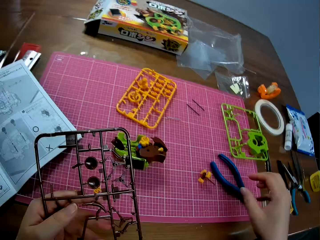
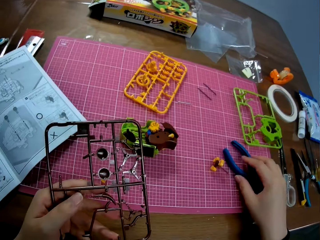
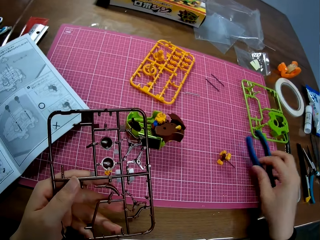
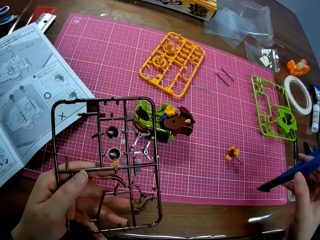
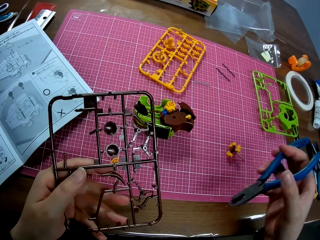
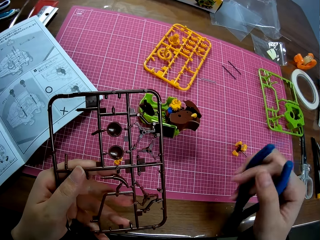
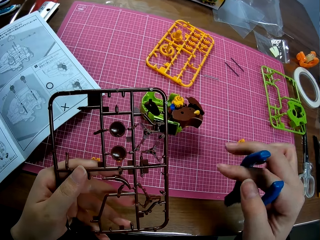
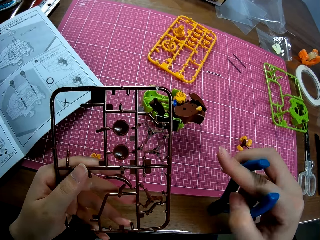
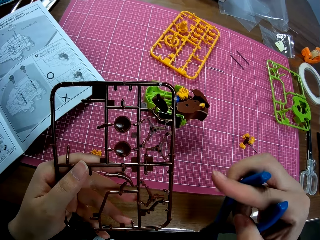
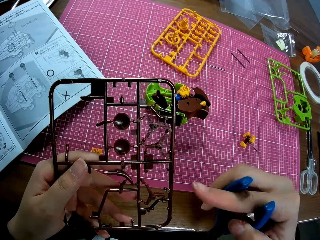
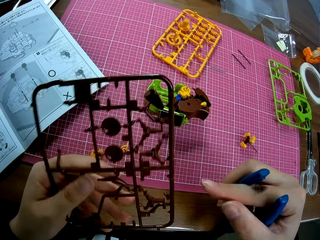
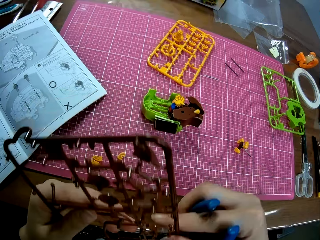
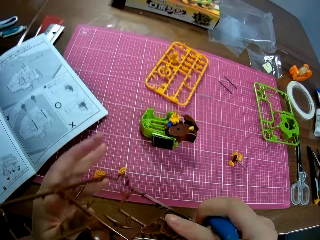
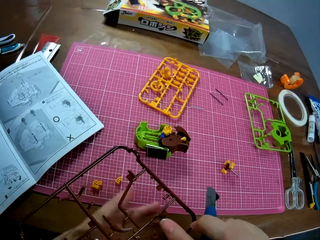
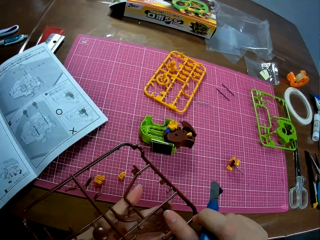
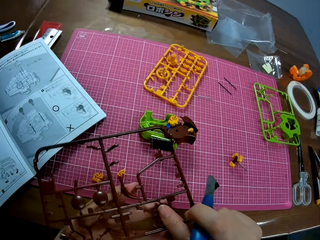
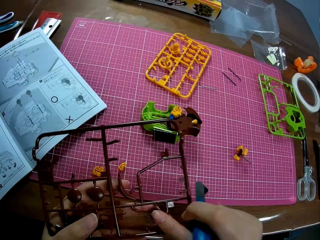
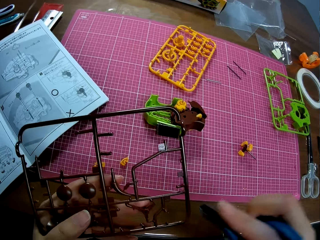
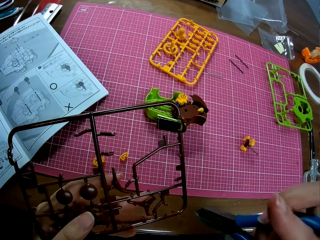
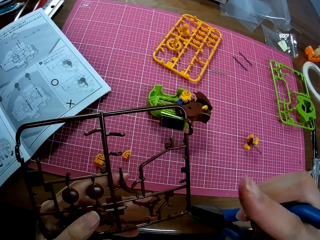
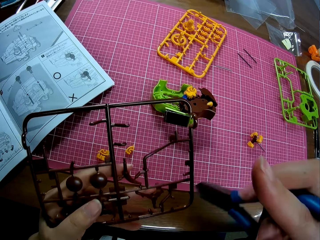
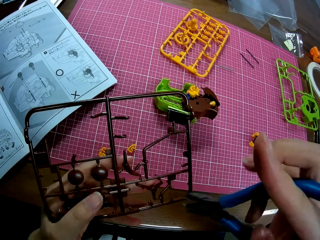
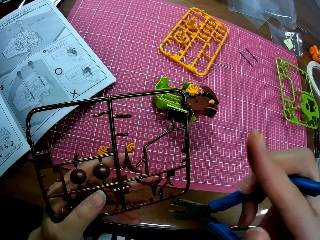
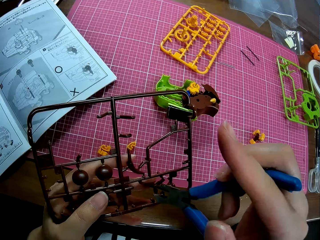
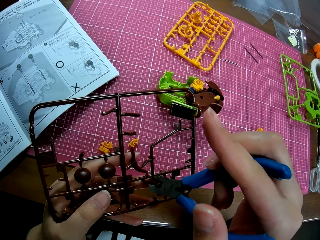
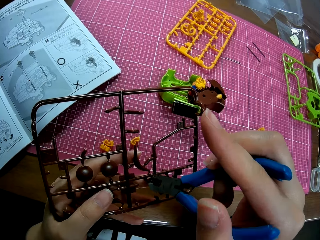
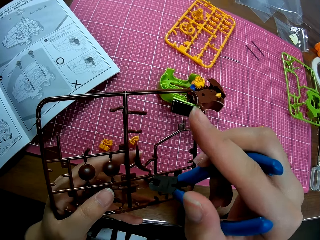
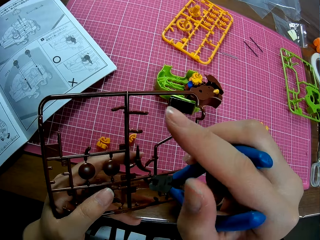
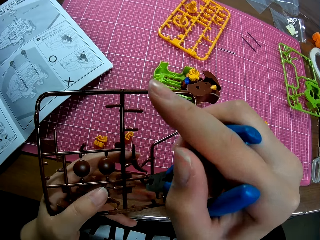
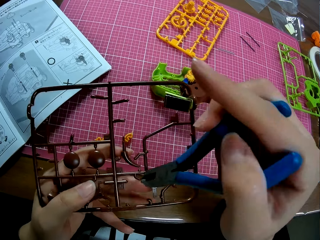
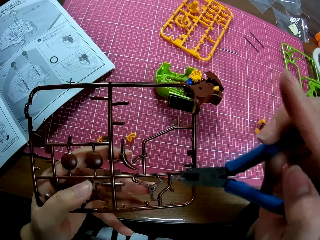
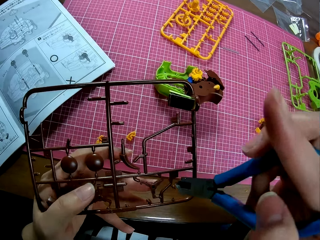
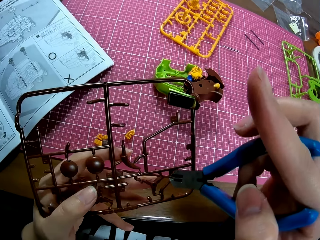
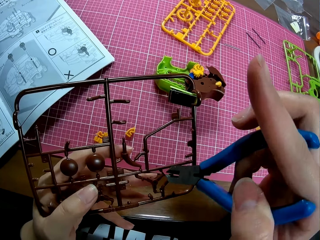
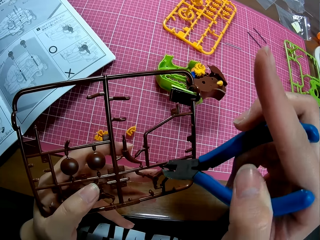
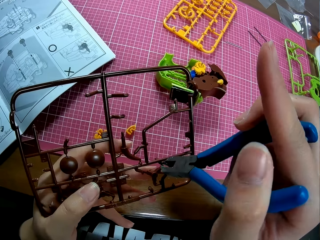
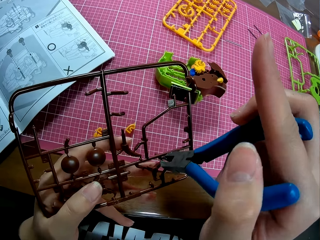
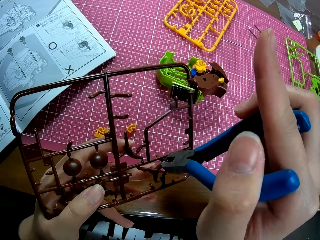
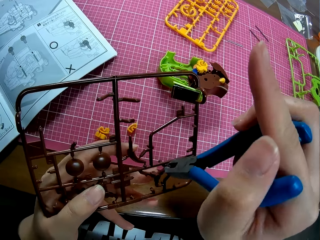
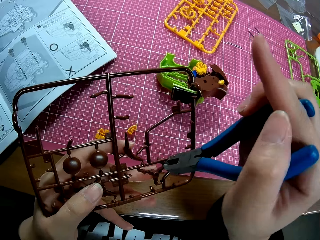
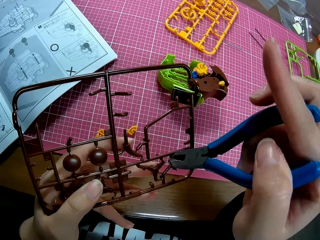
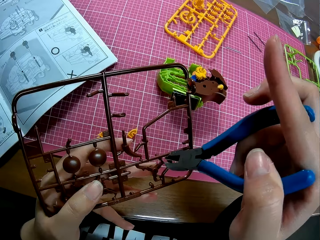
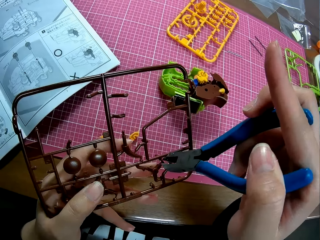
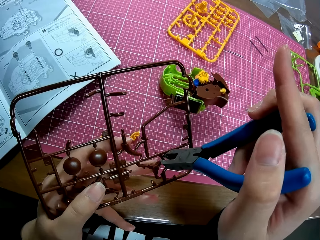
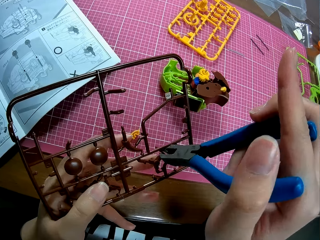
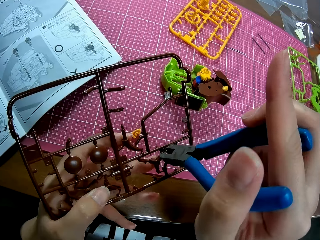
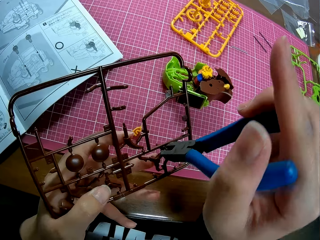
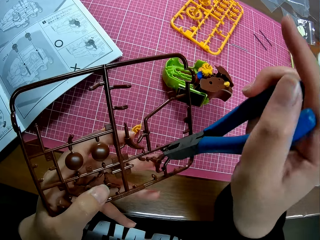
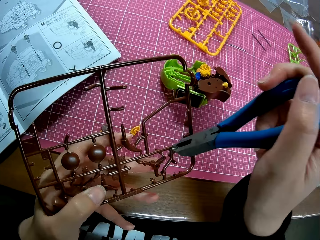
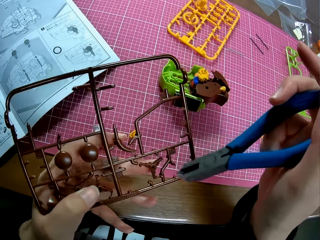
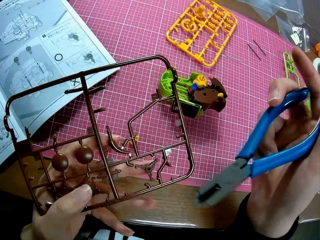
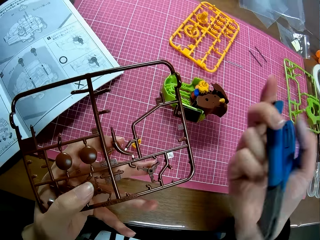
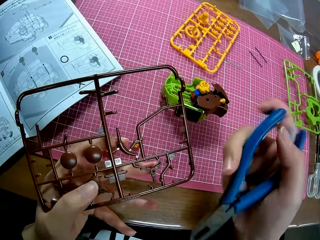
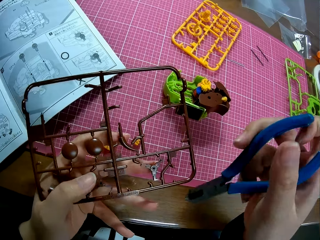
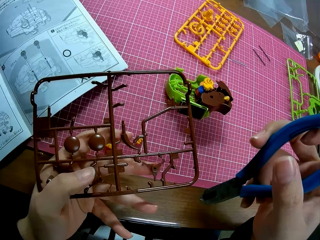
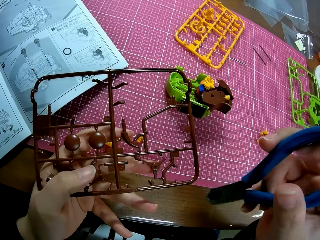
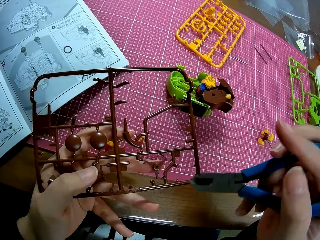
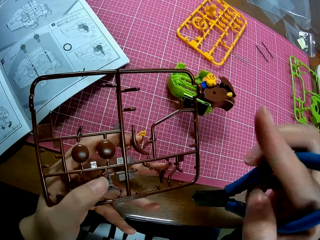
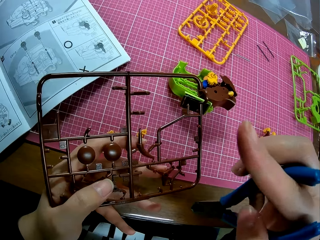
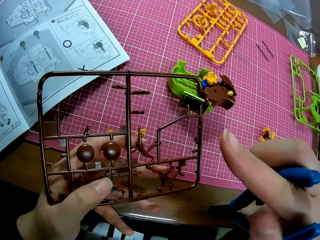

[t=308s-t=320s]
The camera wearer picks the pliers from the table. They turn the plastic model. They detach a plastic piece from the plastic sheet. They cut the plastic model with the pliers.

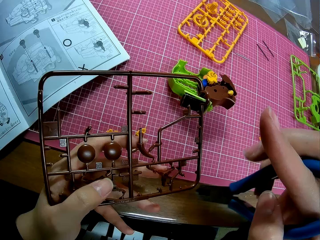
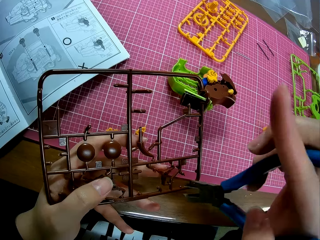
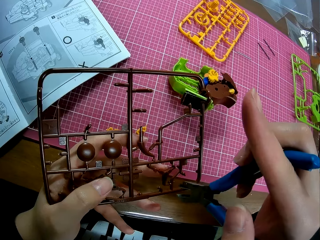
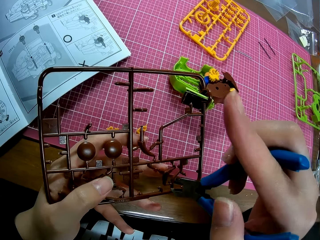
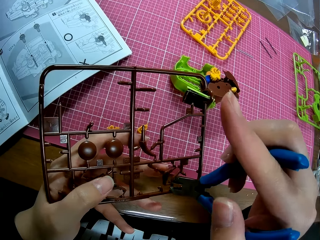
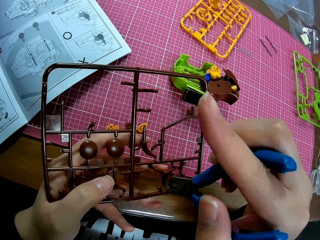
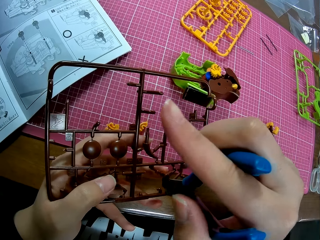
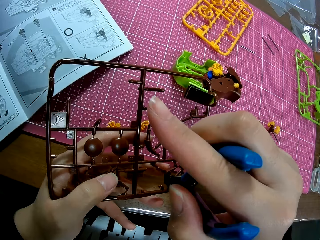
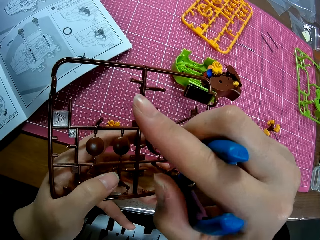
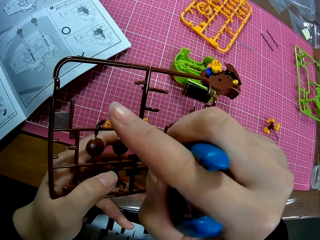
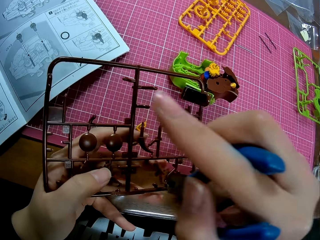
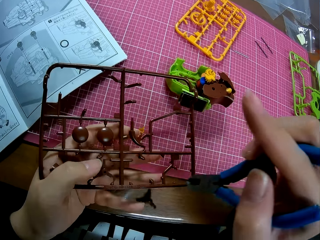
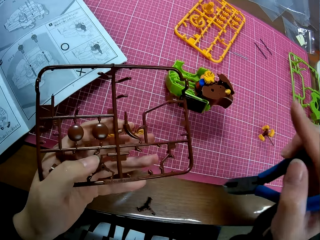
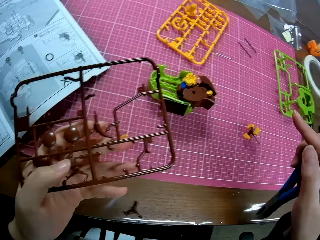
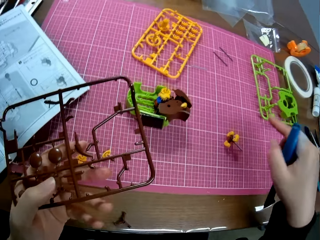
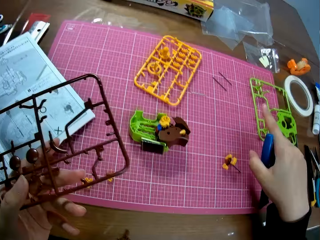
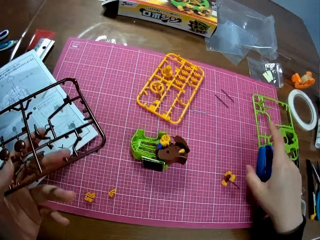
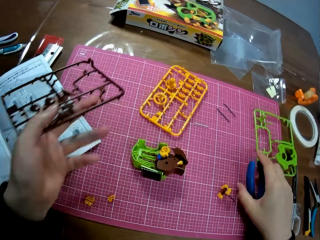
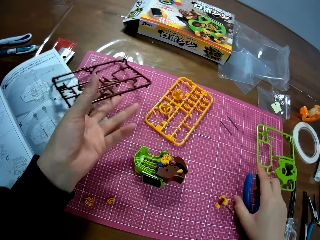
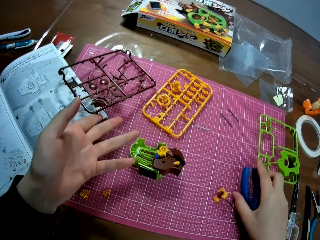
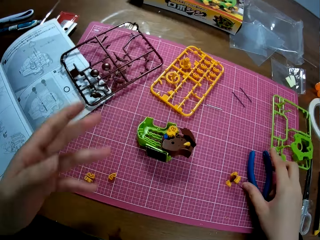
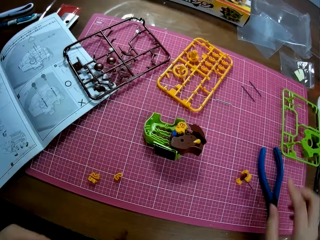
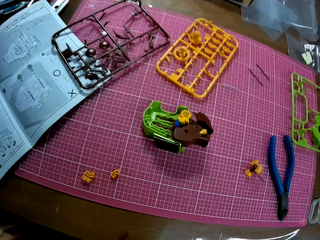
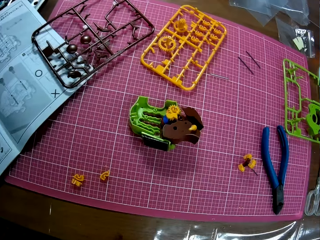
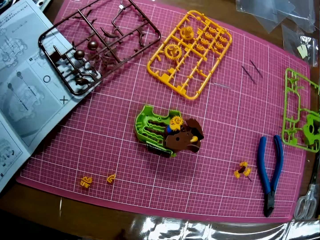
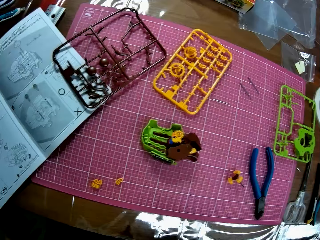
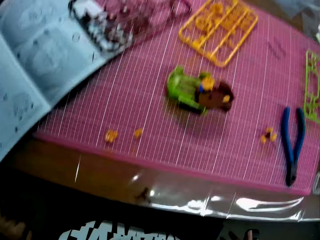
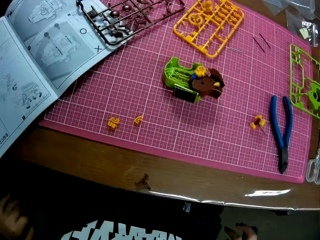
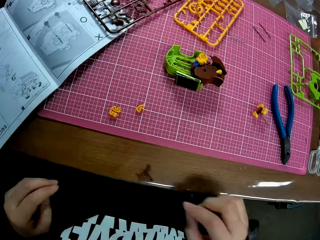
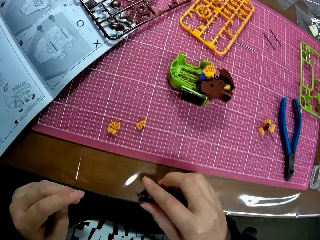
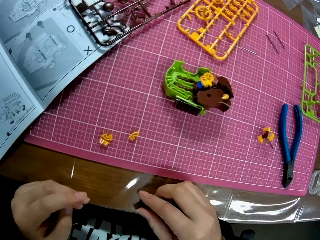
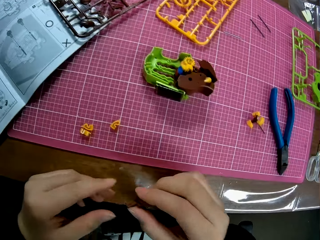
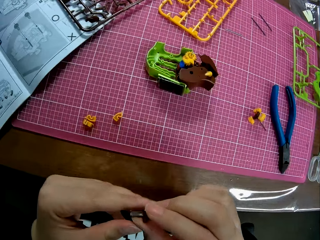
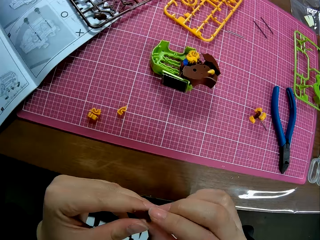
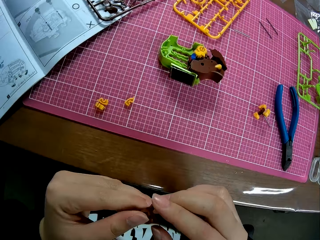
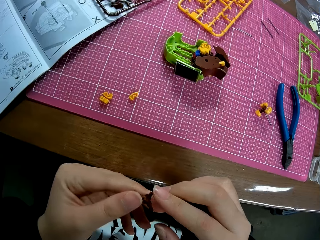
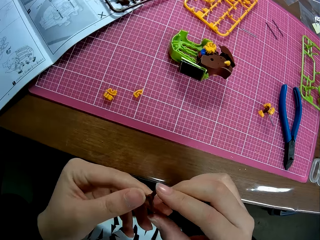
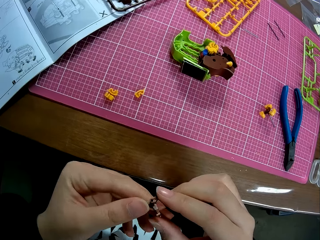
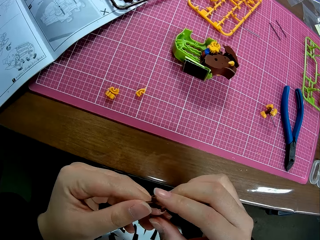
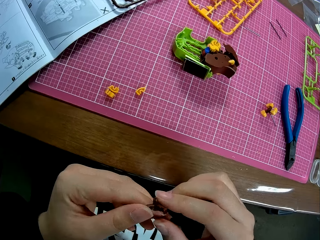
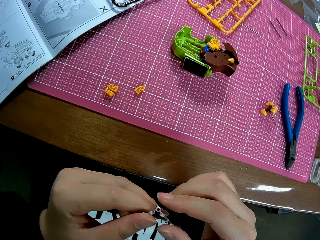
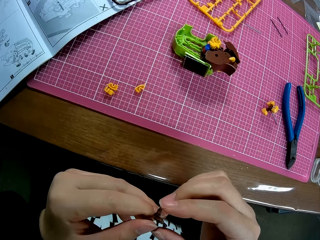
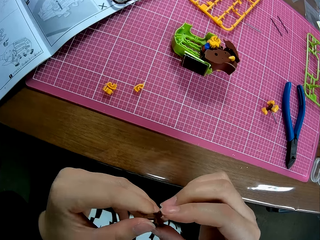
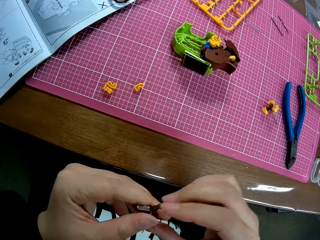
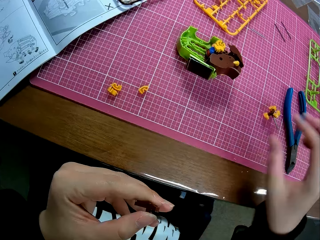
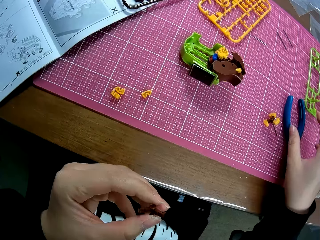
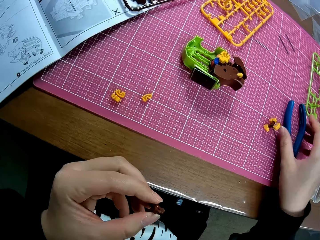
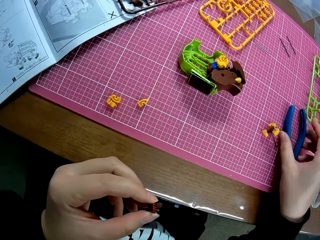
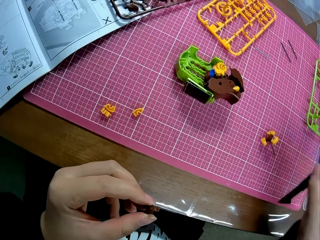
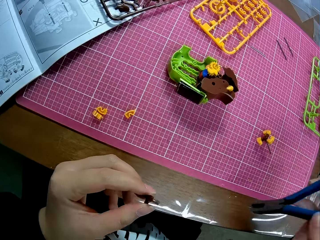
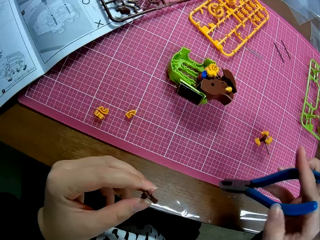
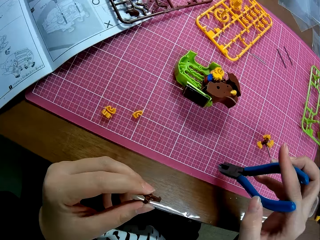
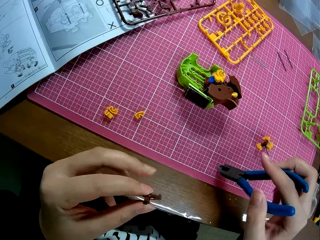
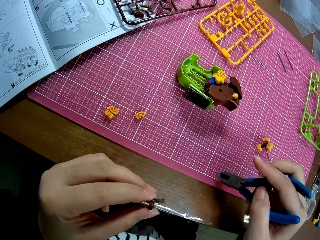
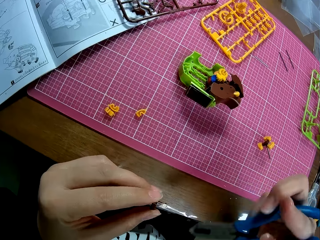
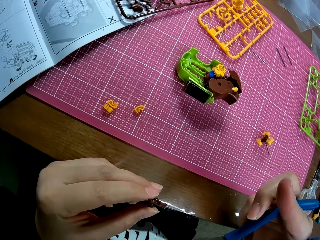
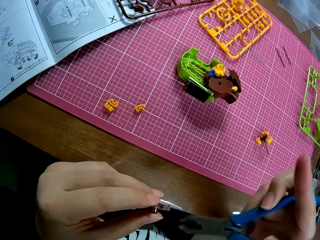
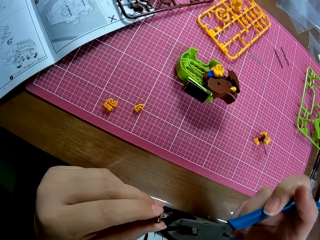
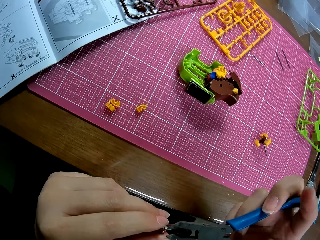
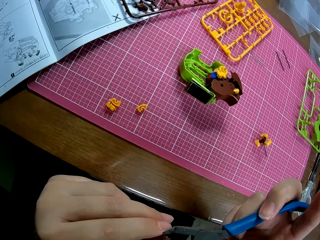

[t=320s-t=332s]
The camera wearer places the pliers on the table. They drop the plastic sheet on the table. They pick the plastic model piece on the table. They look at the plastic model piece. They pick the pliers on the table.
